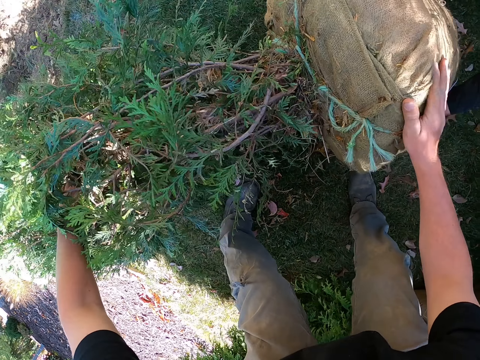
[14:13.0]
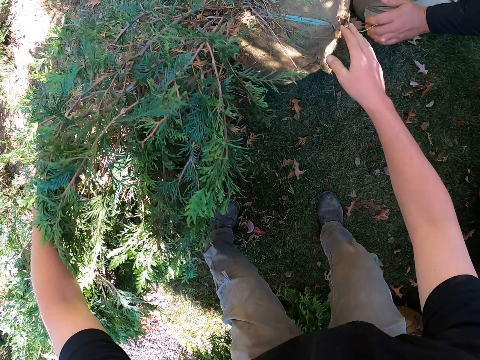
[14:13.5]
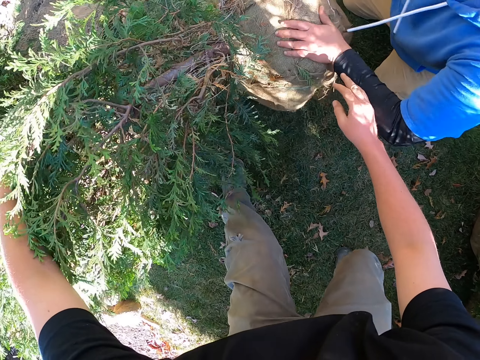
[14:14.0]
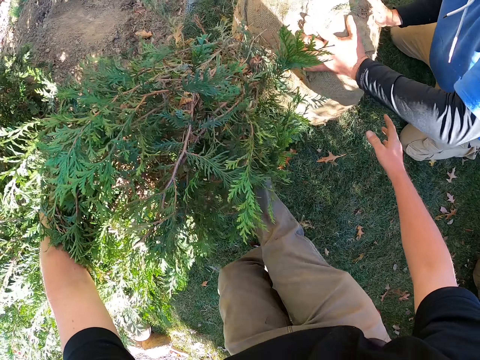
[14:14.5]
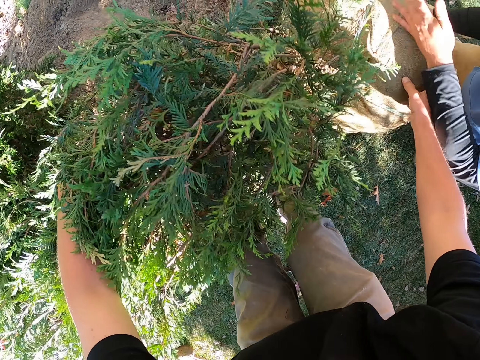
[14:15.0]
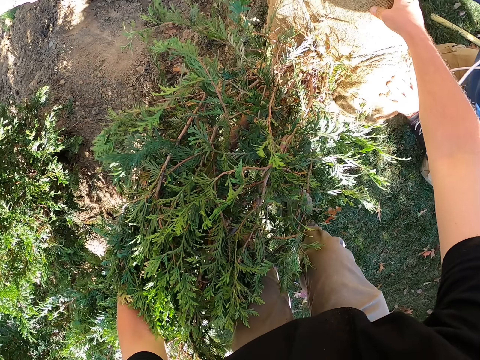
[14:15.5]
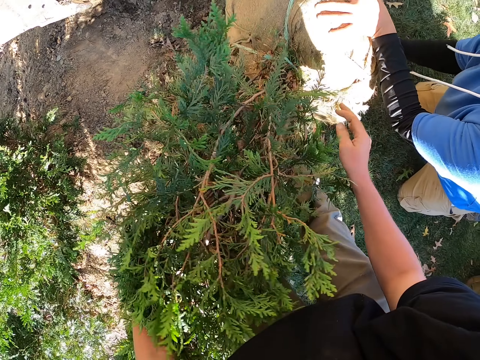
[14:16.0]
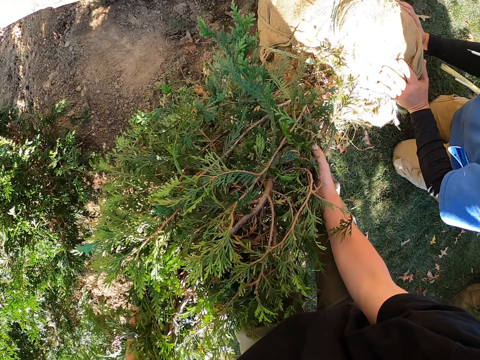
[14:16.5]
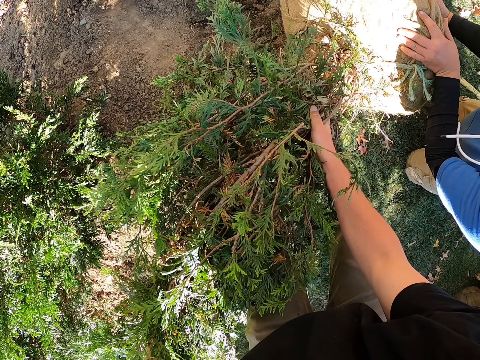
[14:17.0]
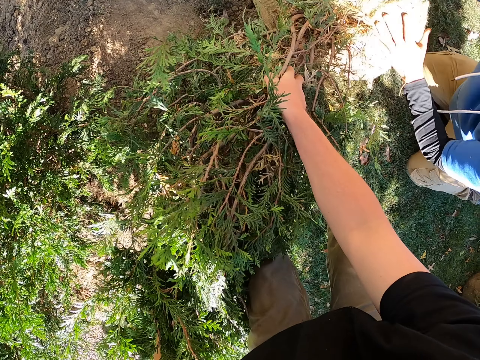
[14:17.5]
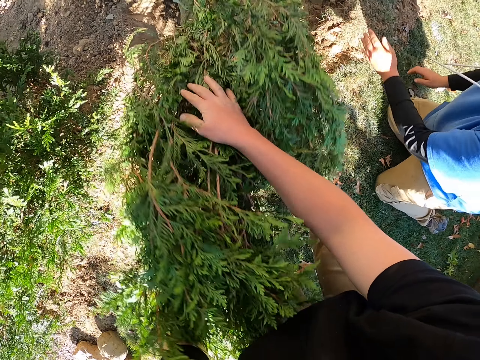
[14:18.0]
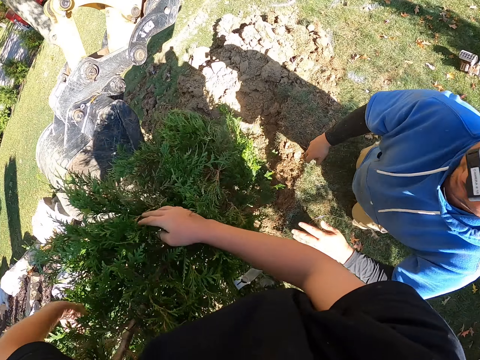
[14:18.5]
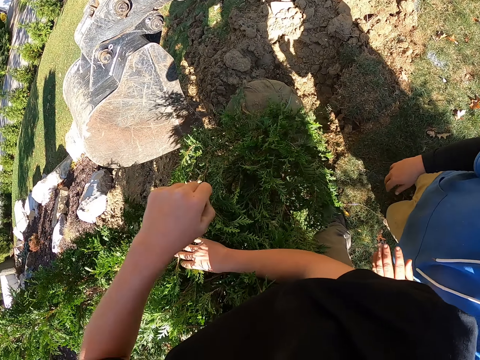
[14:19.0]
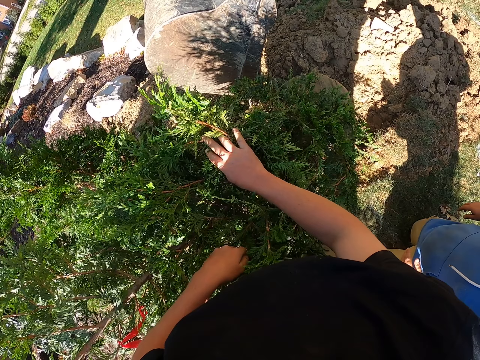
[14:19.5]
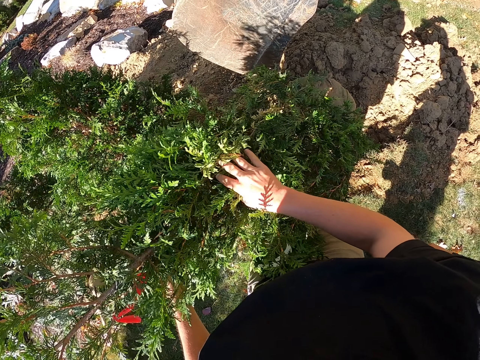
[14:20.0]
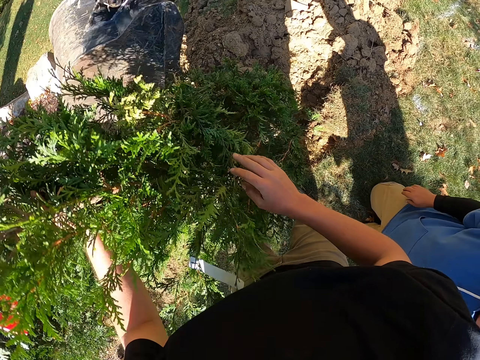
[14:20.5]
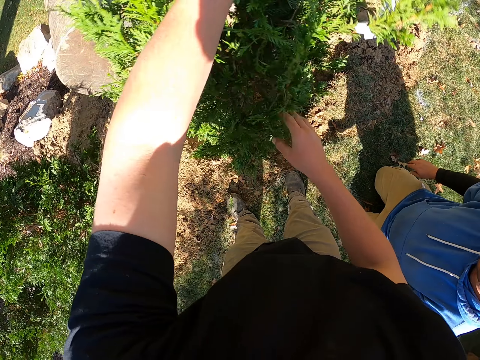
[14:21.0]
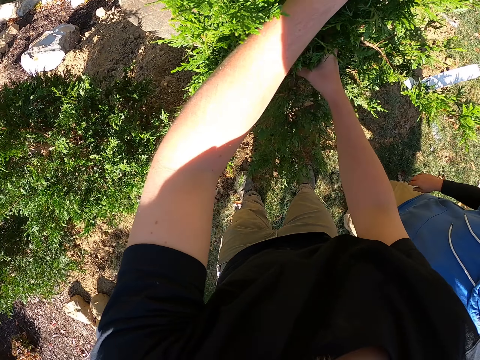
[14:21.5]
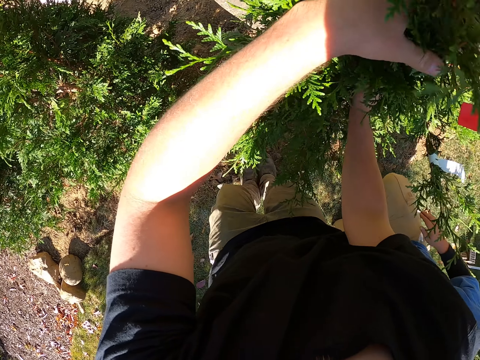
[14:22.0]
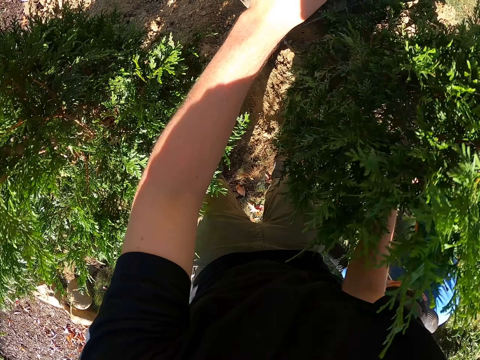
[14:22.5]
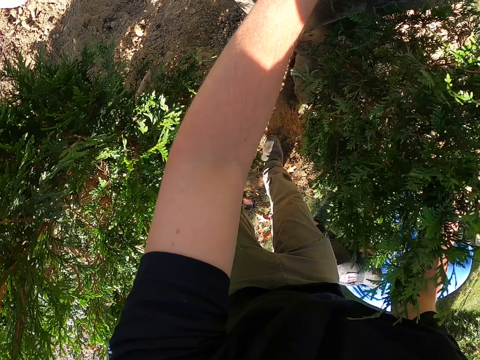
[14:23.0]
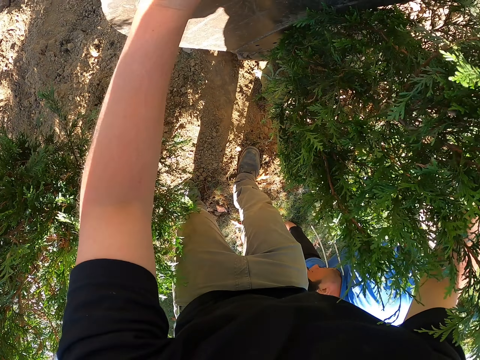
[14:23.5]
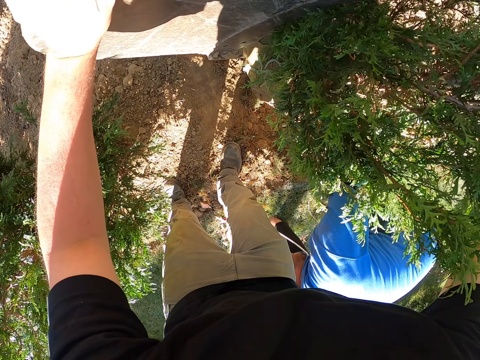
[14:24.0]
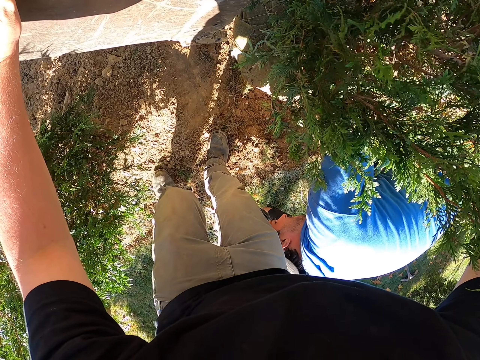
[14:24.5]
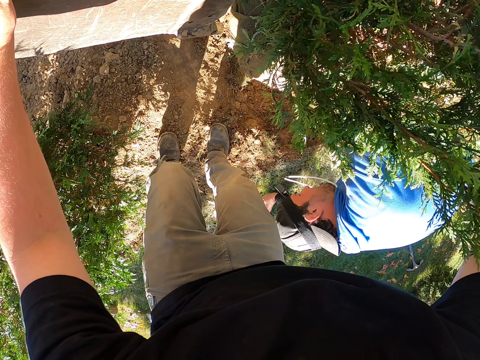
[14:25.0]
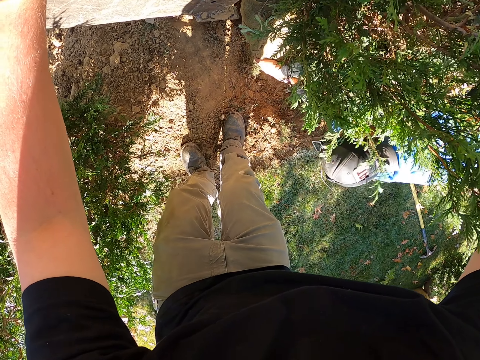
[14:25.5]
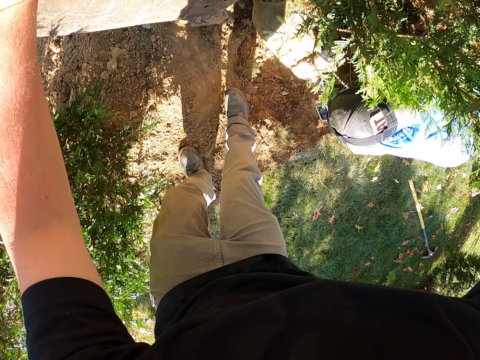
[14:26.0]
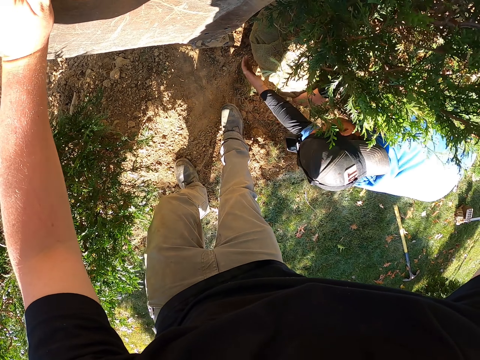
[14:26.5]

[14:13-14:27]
The camera wearer puts the plant upright. They hold the plant. They put the plant upright.

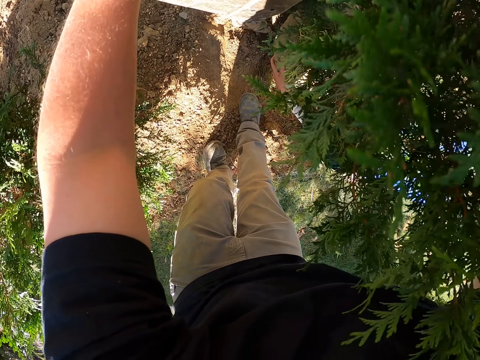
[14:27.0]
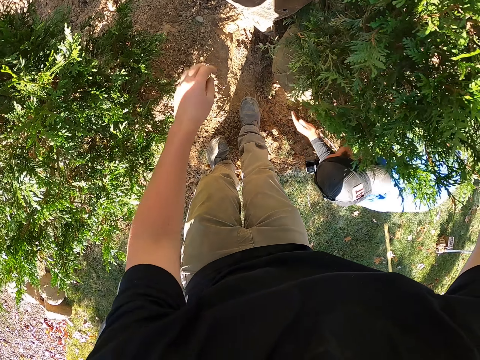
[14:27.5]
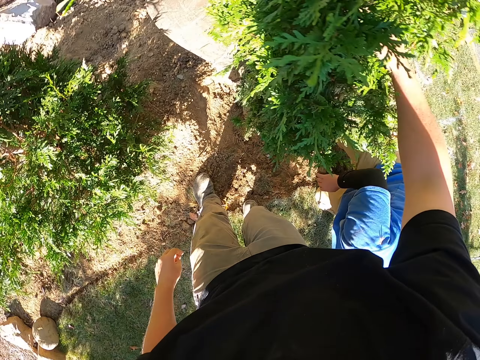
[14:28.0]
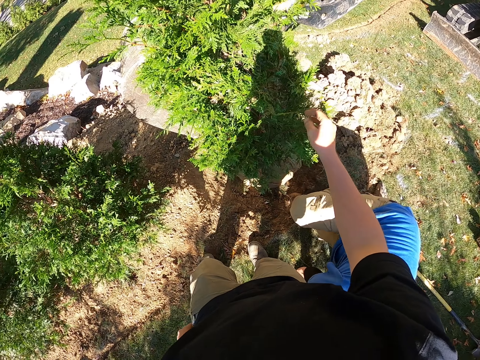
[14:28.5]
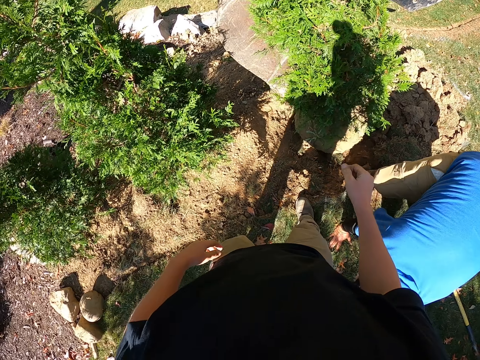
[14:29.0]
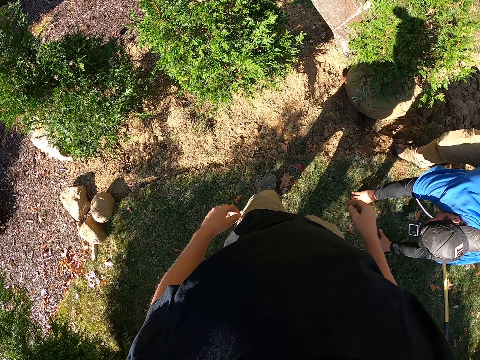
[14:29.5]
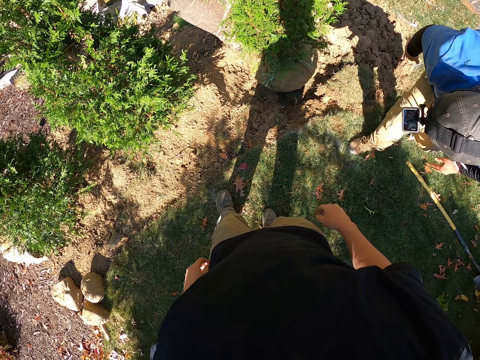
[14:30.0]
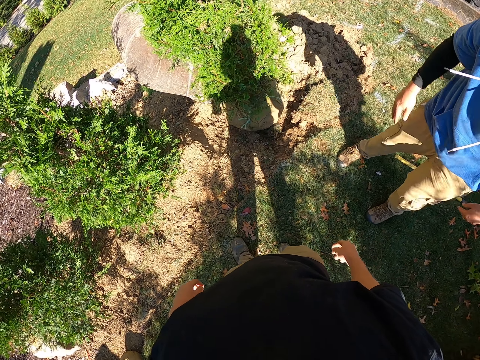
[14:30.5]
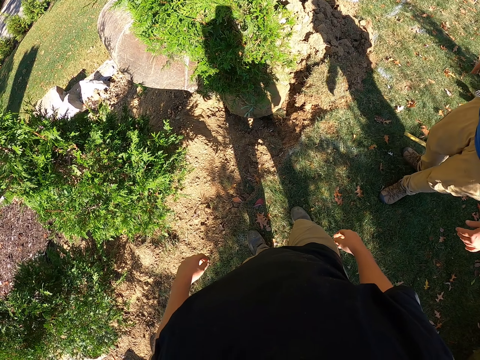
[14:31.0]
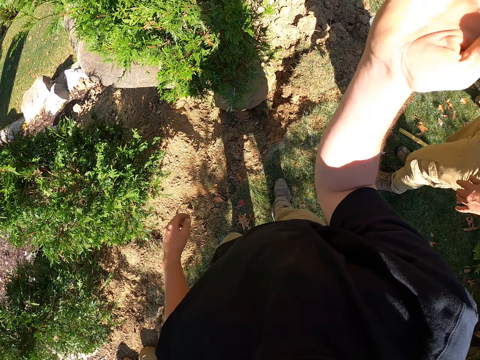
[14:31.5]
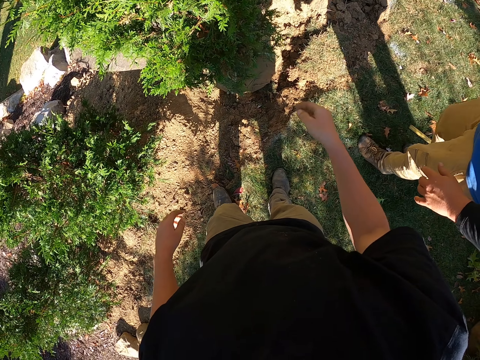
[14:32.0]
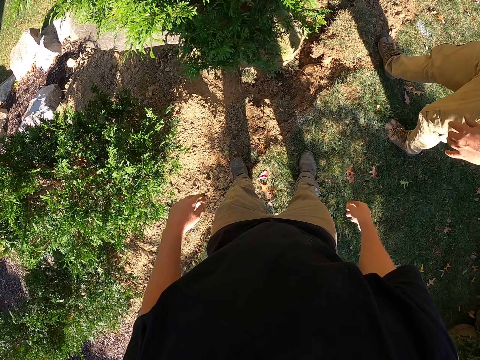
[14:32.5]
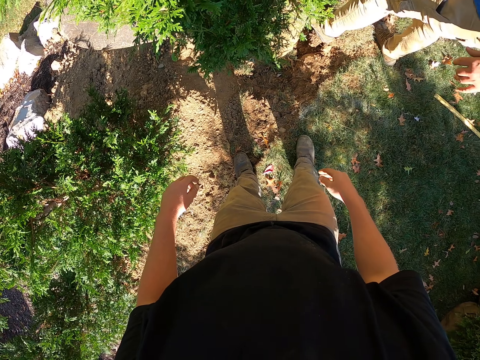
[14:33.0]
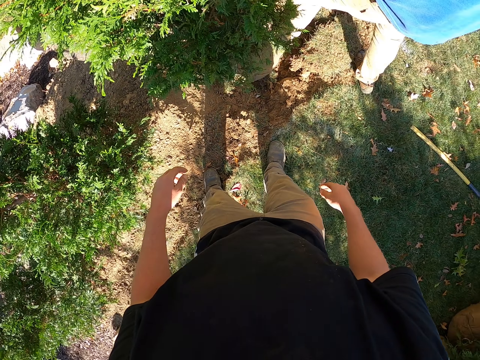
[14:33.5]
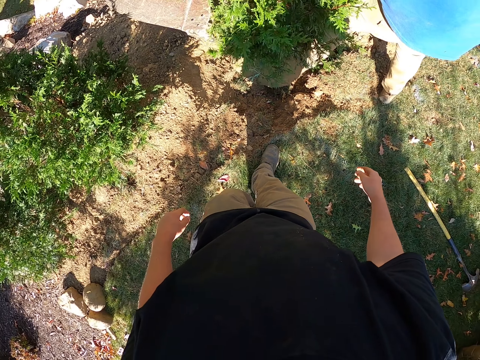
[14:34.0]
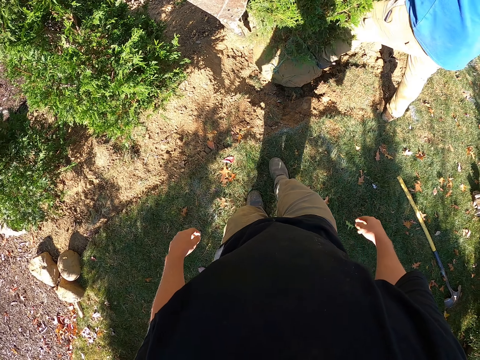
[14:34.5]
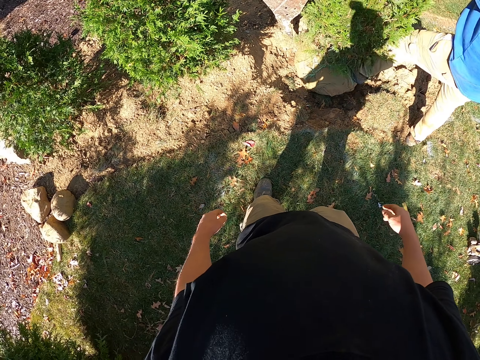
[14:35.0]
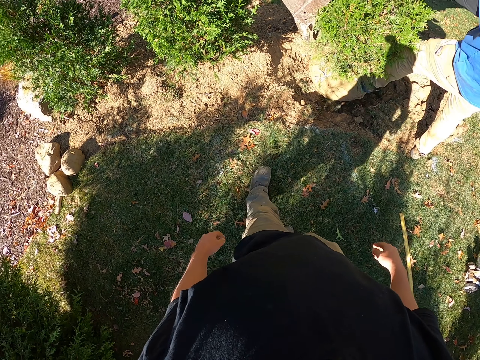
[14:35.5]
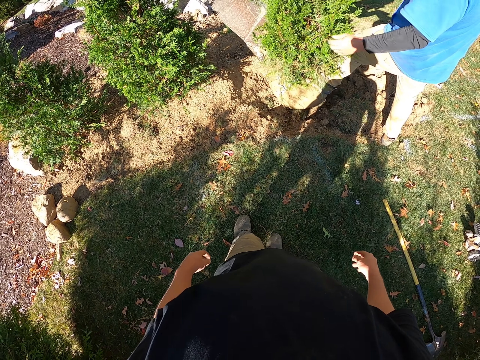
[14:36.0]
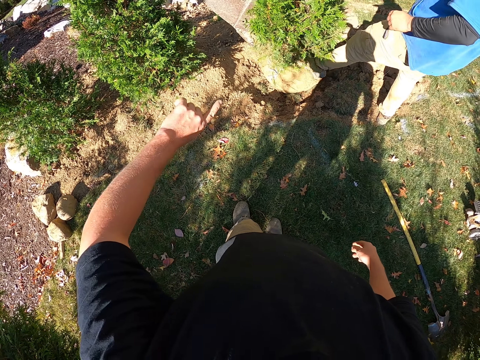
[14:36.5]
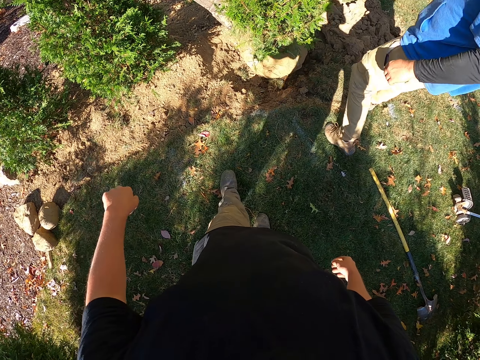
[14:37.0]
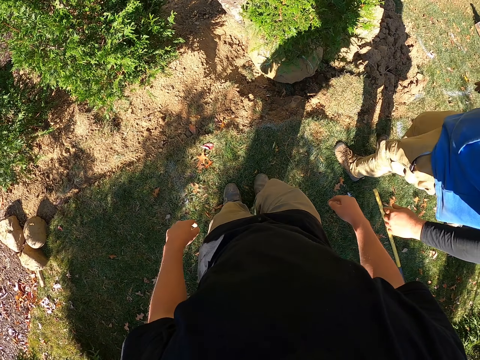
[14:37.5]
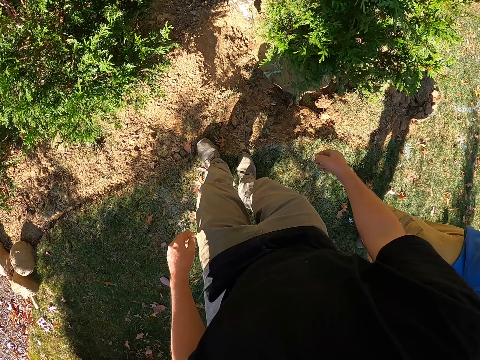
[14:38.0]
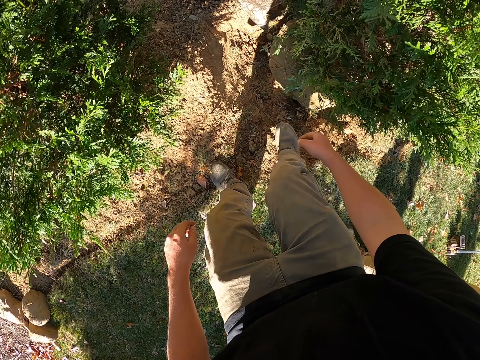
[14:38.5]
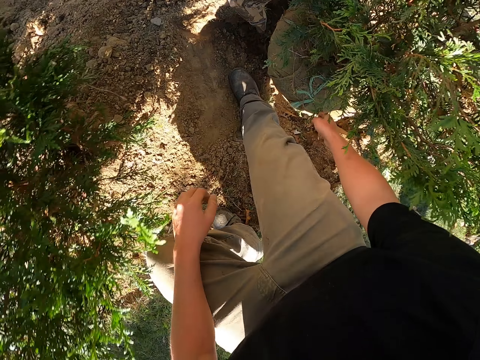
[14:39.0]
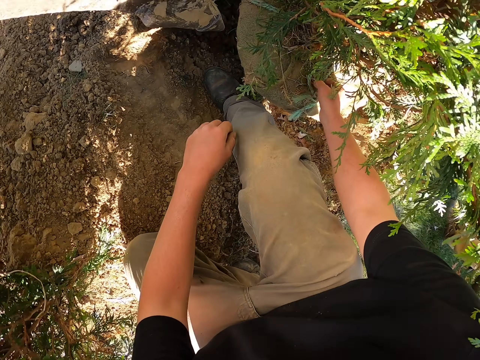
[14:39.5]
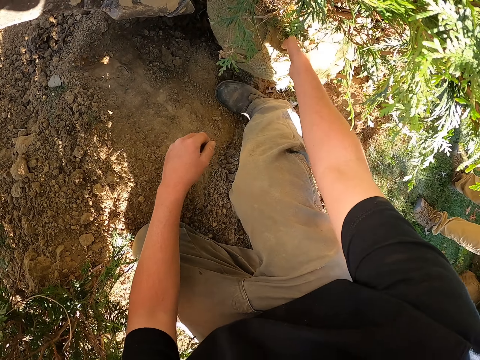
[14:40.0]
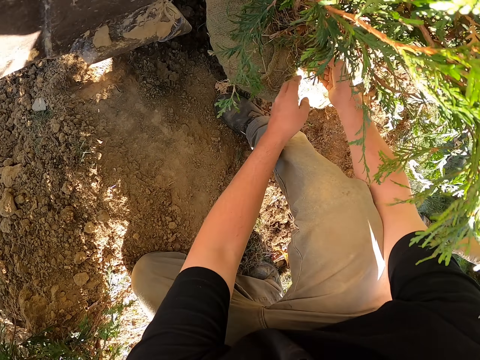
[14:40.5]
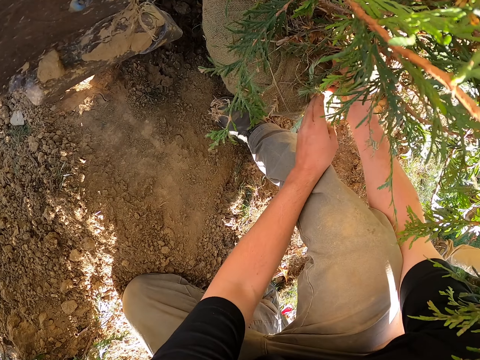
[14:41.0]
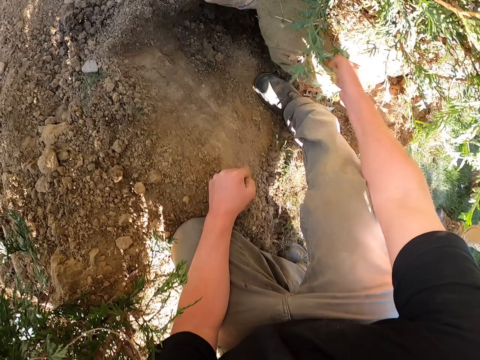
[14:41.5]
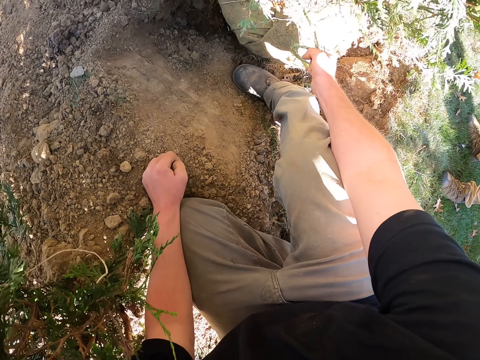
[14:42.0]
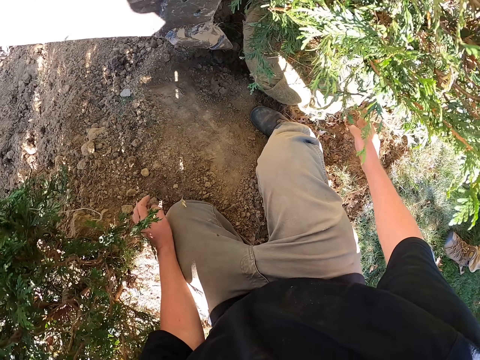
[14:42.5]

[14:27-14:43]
The camera wearer looks around. They raise the hand. They move backwards. They move the hand. They walk around. They pull the rope. They hold the thread of the plant.
